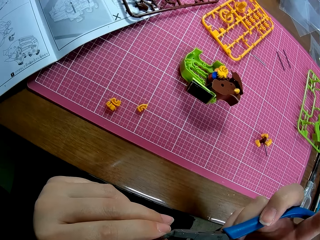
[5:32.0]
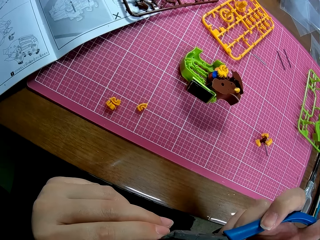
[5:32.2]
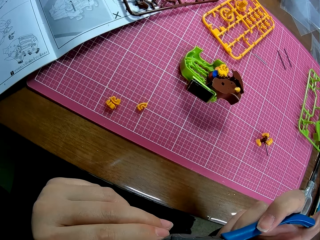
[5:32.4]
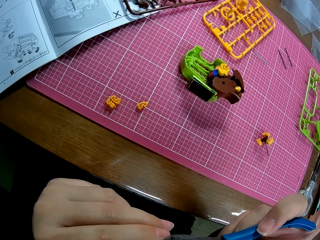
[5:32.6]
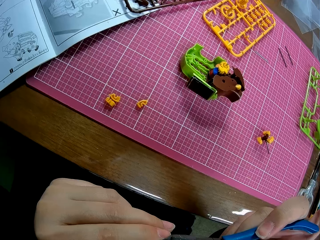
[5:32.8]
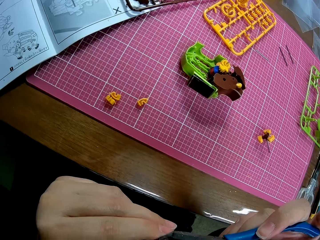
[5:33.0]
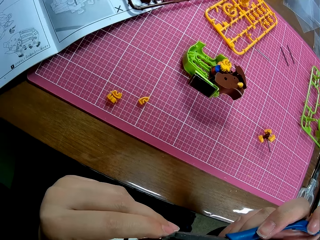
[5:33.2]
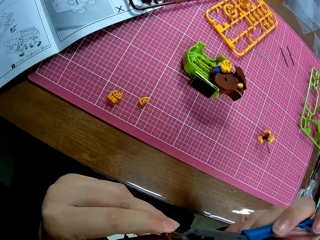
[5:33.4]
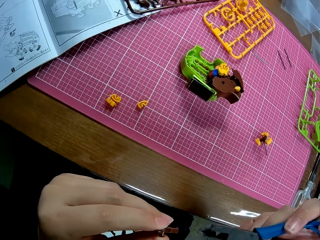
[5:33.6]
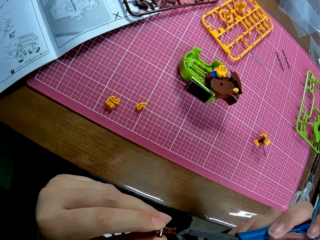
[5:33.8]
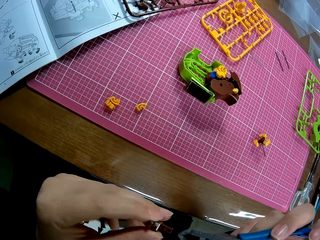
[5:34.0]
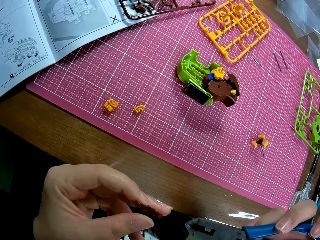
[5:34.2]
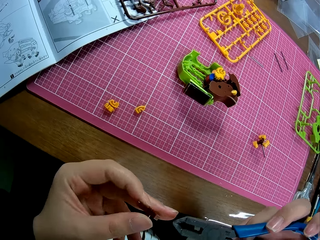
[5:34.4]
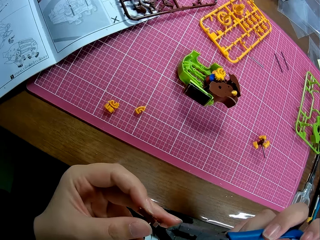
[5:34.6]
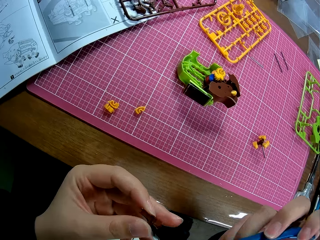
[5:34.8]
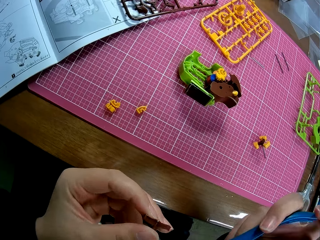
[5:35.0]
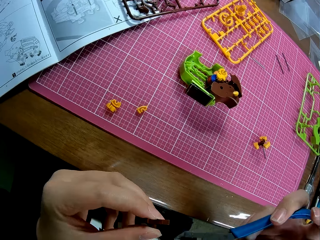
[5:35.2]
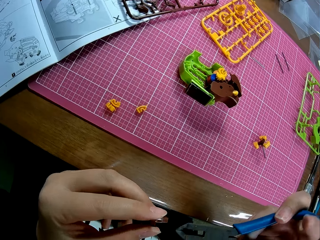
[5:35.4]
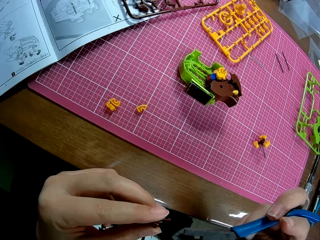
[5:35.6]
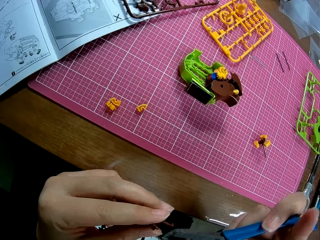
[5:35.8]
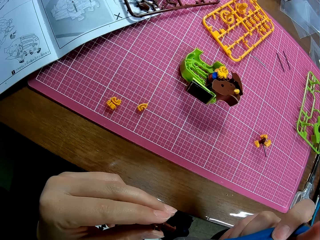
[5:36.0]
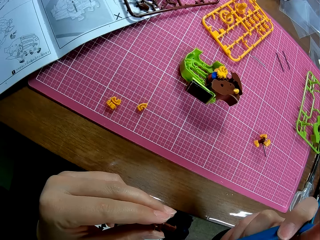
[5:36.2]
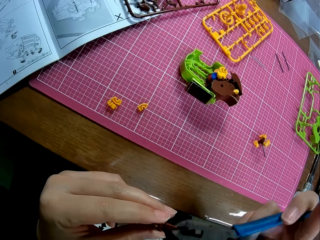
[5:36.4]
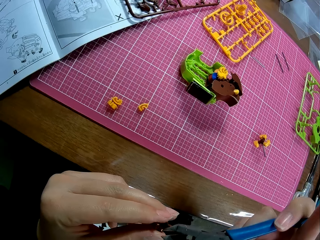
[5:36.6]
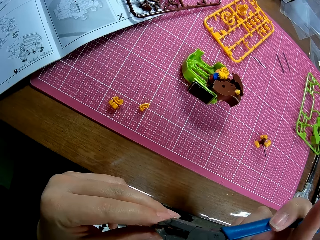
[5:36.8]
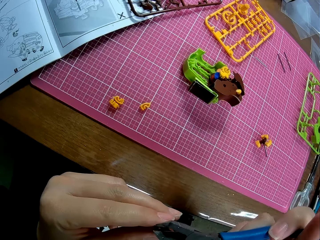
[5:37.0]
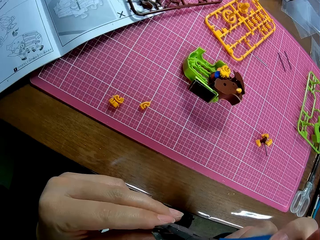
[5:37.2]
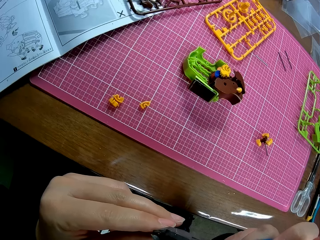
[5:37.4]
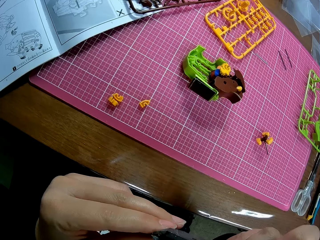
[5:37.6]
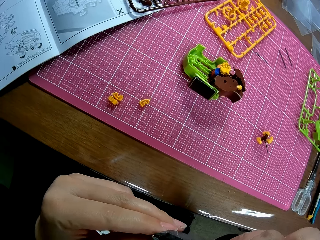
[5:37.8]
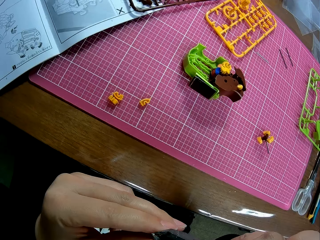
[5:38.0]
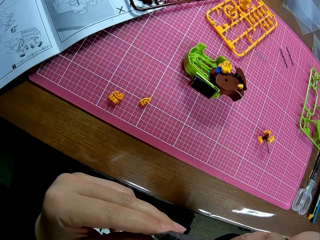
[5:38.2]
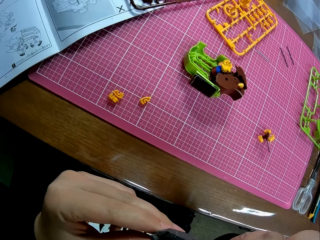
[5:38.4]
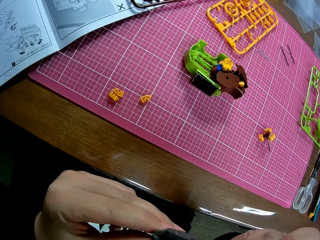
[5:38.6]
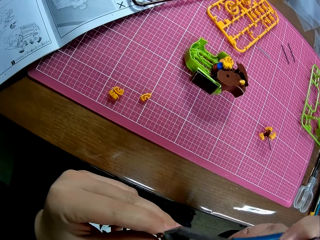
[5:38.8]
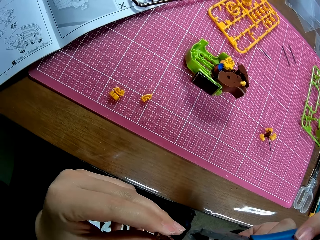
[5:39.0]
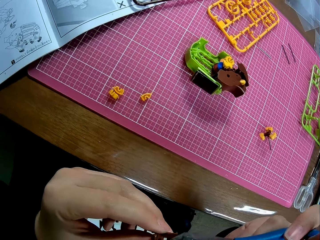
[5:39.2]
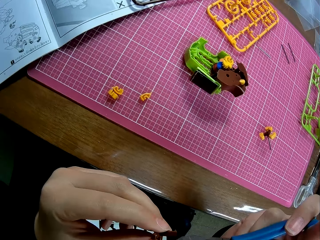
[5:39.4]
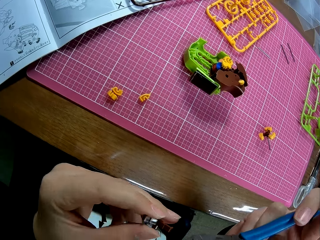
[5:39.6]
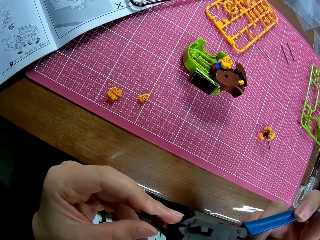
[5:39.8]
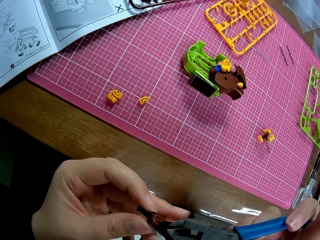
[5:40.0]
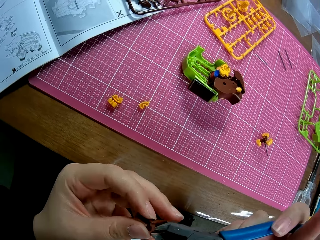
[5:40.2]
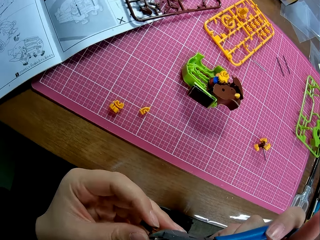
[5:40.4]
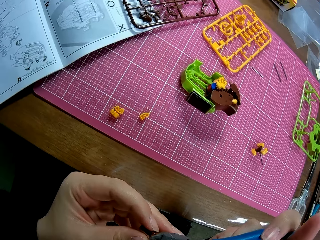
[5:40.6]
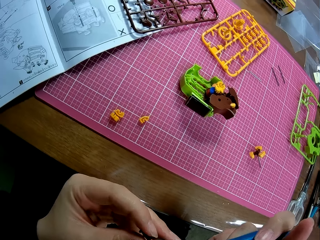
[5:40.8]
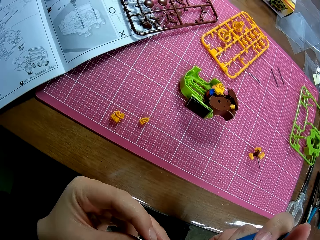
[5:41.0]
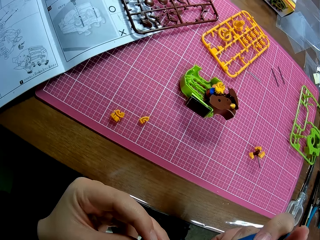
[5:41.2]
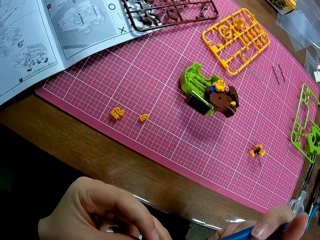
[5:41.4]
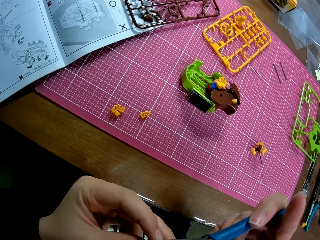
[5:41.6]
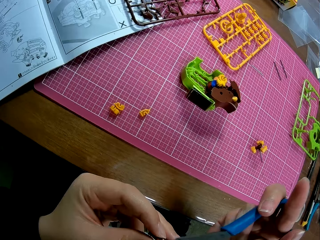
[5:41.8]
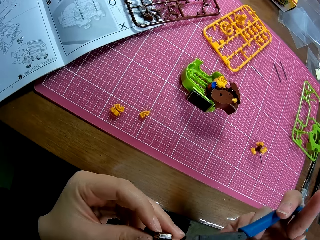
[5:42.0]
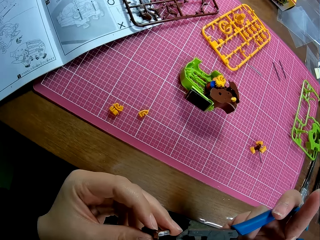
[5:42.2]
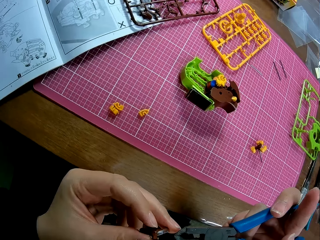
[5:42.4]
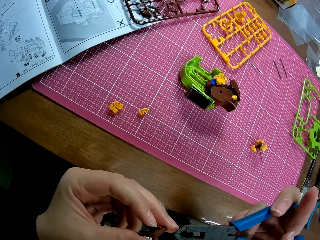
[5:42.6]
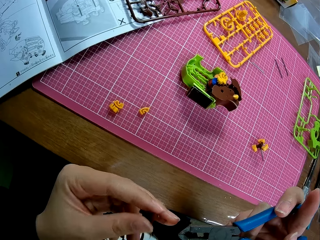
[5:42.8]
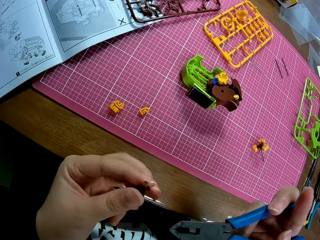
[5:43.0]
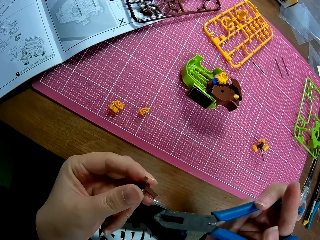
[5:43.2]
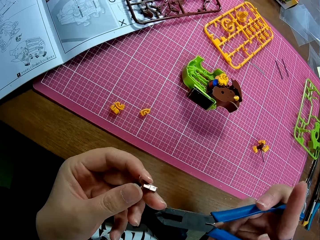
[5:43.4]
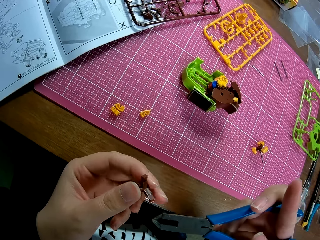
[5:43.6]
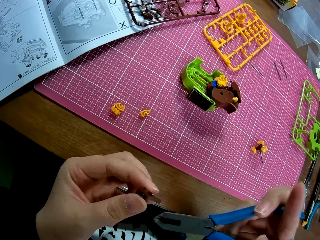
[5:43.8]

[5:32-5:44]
The camera wearer adjusts the plastic piece with the pliers. They cut the plastic model piece.

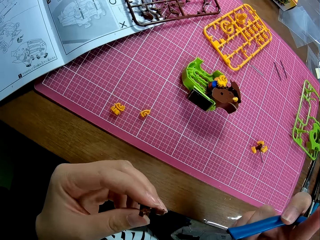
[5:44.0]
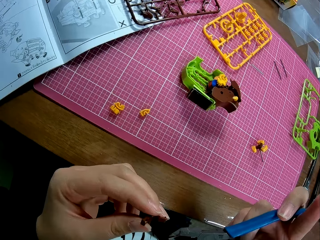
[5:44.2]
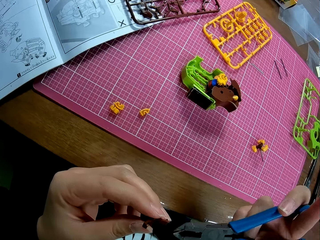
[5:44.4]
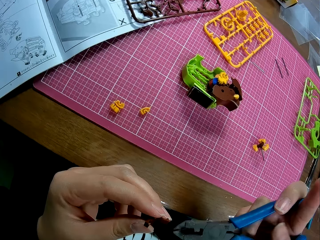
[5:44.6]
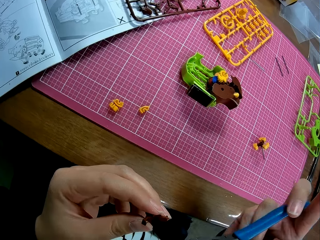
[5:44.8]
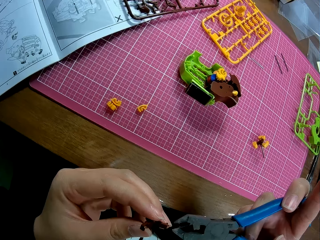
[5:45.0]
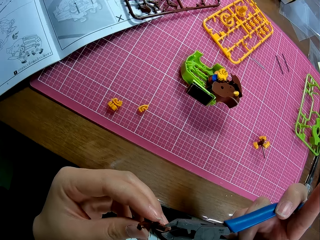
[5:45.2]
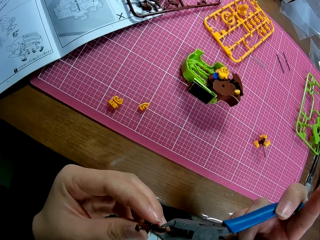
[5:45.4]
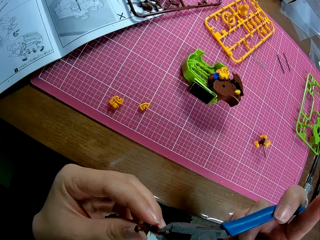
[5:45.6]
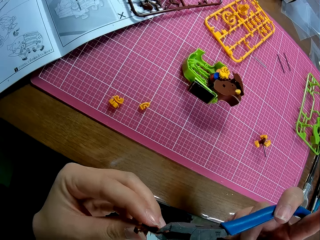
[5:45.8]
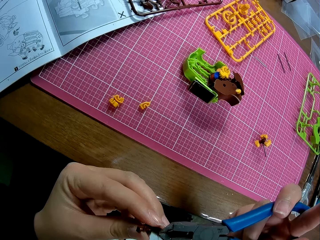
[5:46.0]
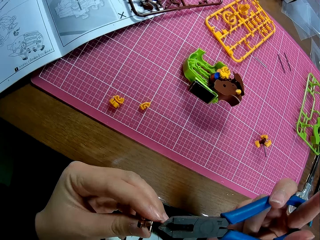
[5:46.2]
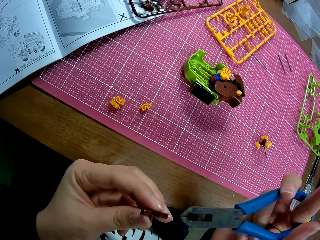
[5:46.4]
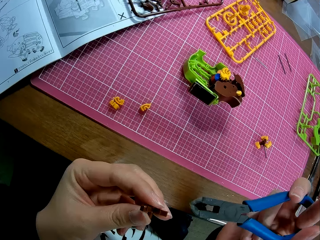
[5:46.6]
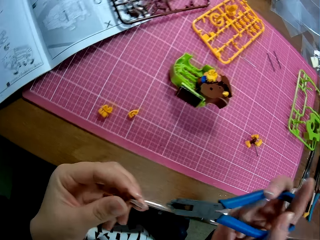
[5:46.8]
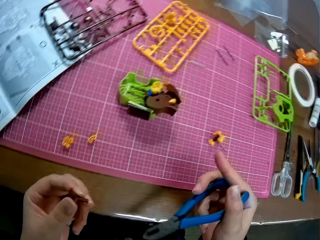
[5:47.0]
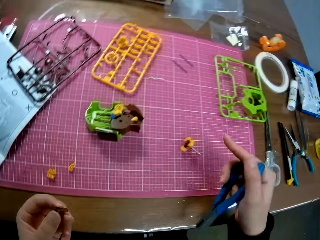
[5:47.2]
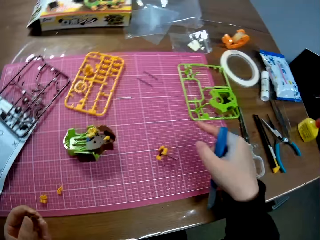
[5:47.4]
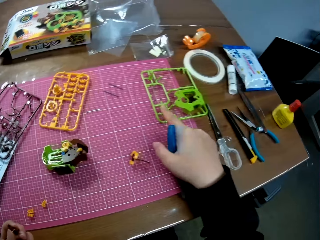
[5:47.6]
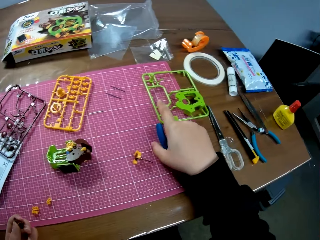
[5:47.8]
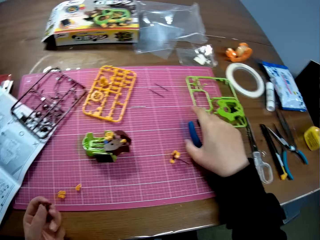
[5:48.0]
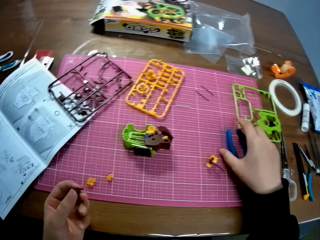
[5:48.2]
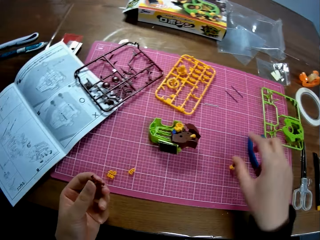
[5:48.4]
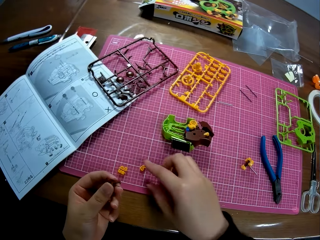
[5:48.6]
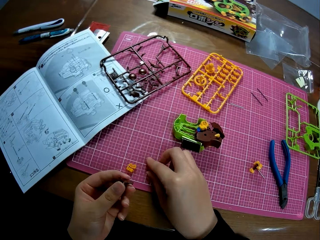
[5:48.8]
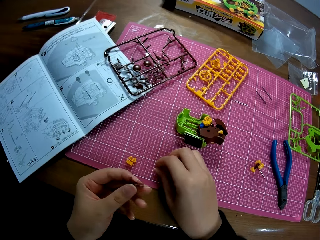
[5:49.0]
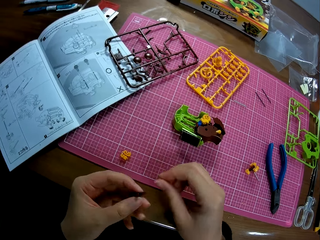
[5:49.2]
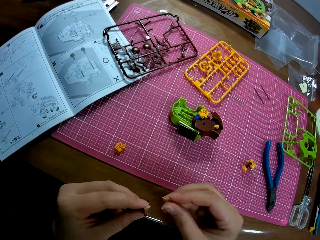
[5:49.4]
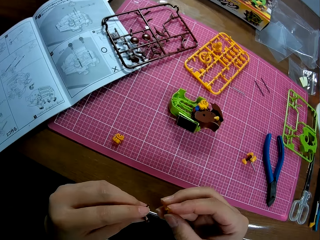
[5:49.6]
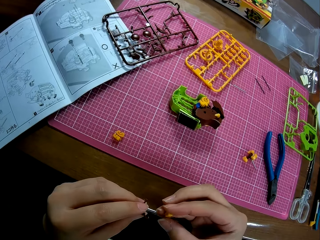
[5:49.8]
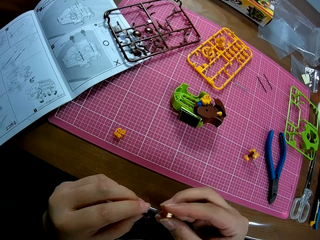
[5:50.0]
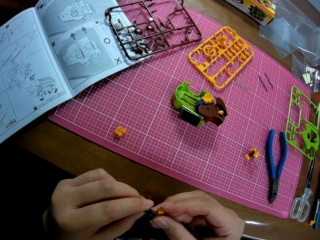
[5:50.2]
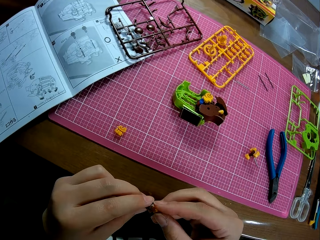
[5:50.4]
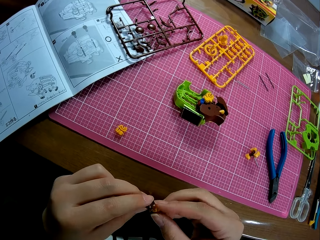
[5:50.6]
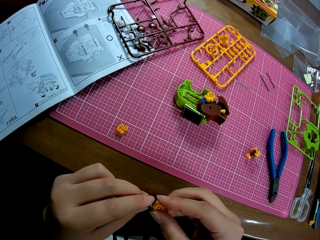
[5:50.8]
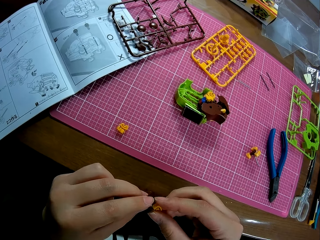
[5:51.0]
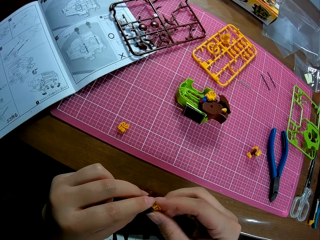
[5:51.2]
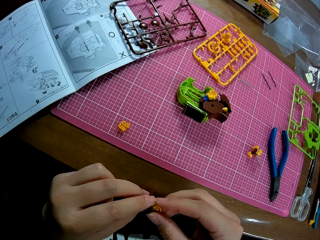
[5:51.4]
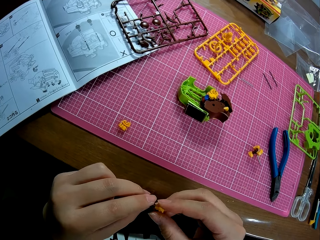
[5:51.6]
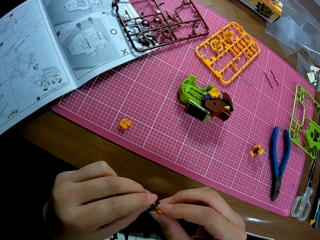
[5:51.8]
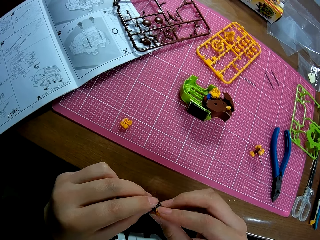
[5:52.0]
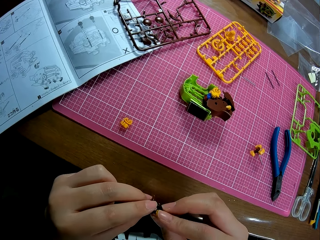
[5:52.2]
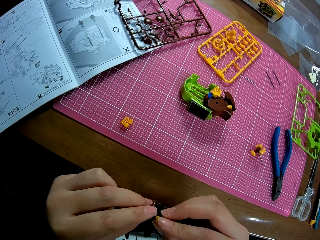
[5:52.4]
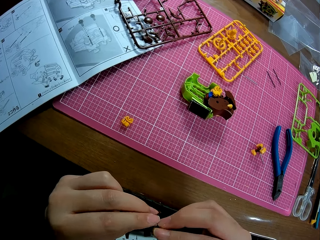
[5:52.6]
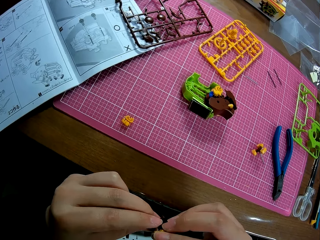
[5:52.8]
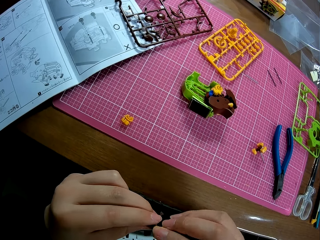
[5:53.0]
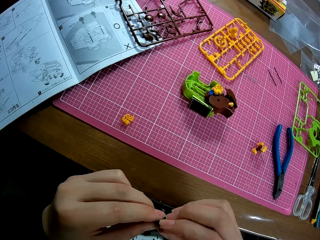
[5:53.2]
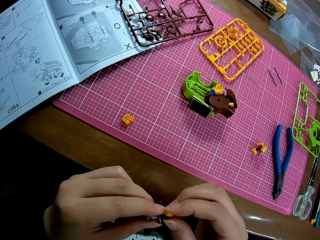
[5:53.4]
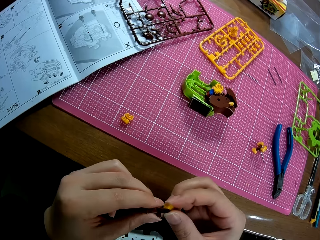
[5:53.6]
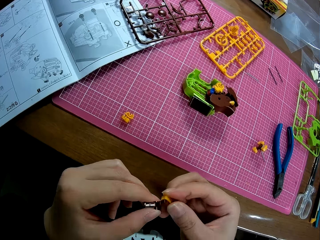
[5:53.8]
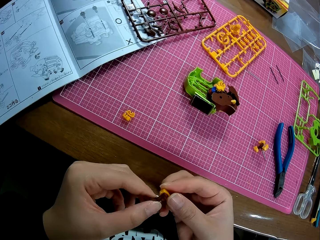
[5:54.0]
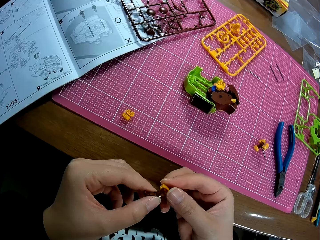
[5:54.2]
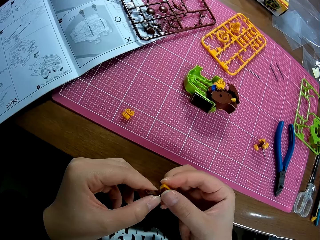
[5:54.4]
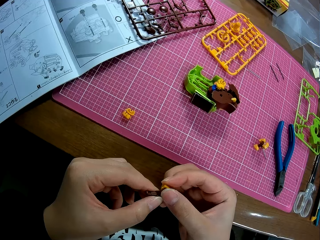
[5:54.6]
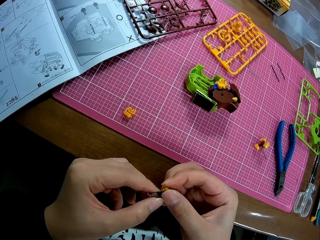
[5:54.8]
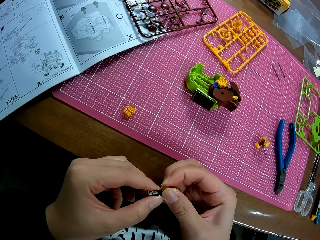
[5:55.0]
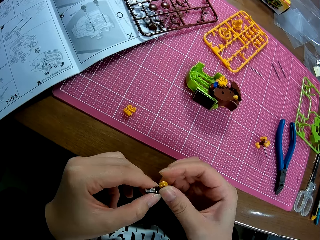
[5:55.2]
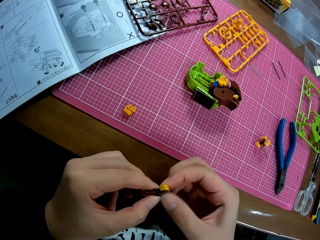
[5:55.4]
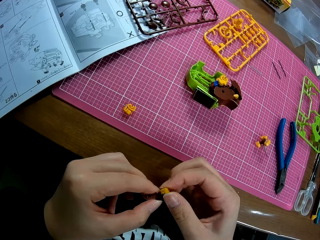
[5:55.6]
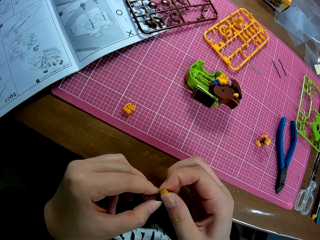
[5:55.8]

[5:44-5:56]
The camera wearer places the pliers on the table. They pick the plastic model piece on the table. They join the plastic pieces together.
